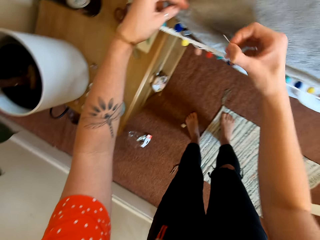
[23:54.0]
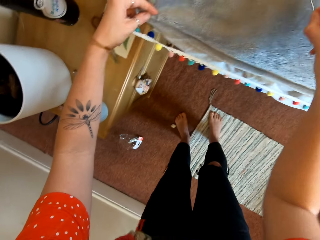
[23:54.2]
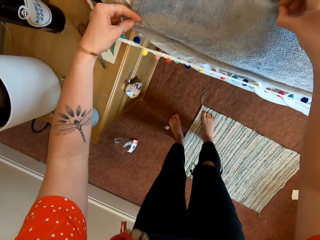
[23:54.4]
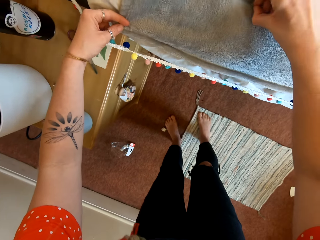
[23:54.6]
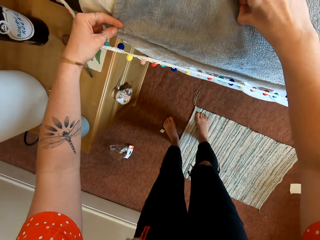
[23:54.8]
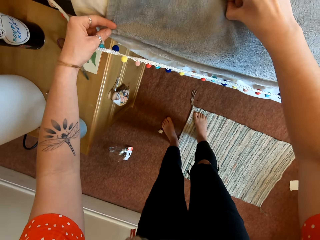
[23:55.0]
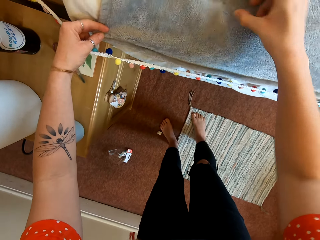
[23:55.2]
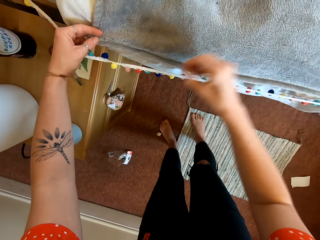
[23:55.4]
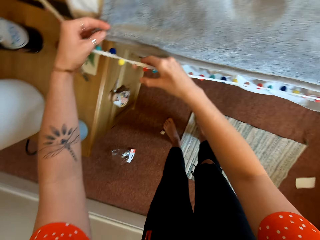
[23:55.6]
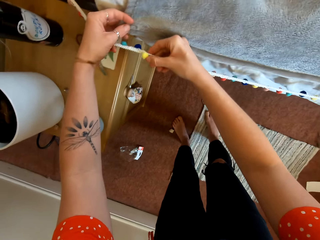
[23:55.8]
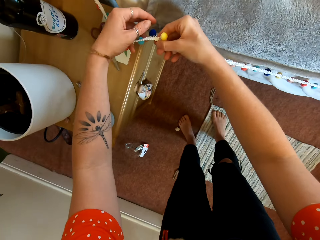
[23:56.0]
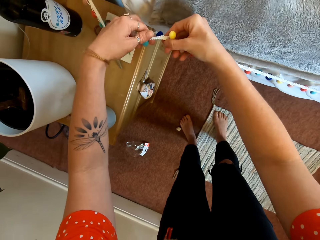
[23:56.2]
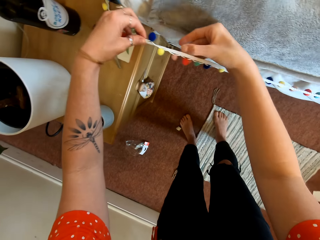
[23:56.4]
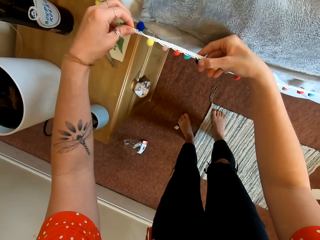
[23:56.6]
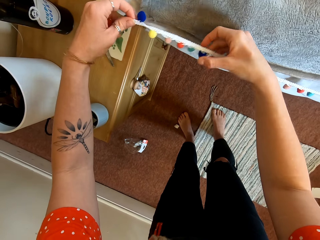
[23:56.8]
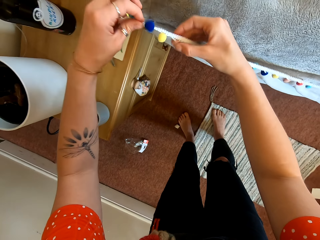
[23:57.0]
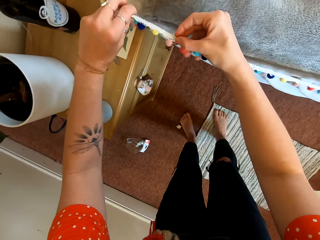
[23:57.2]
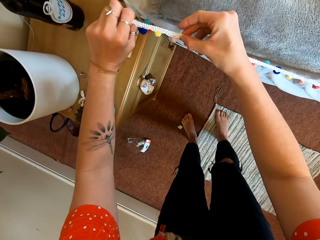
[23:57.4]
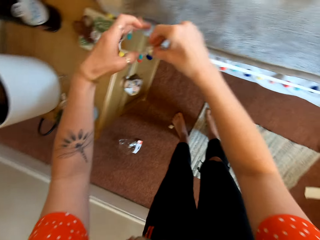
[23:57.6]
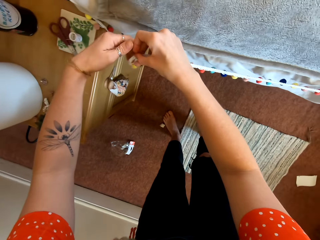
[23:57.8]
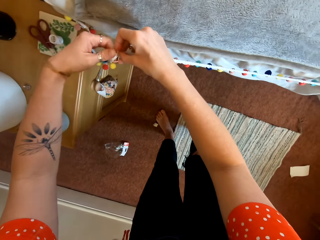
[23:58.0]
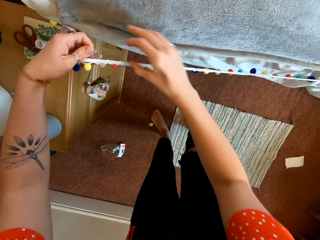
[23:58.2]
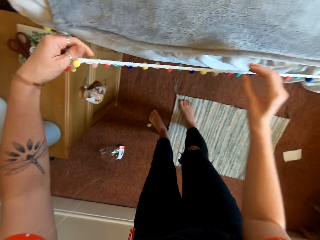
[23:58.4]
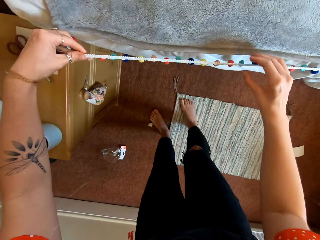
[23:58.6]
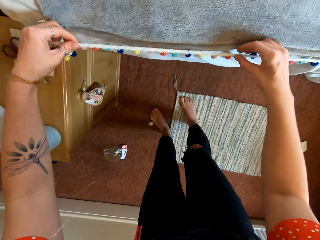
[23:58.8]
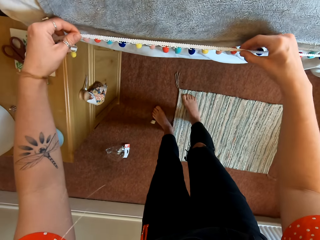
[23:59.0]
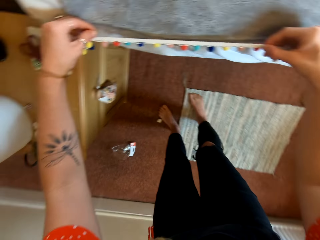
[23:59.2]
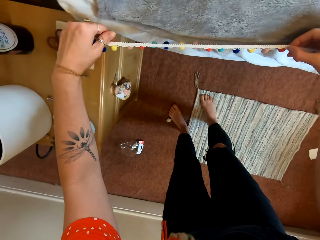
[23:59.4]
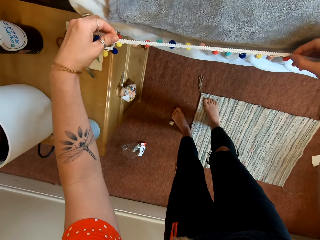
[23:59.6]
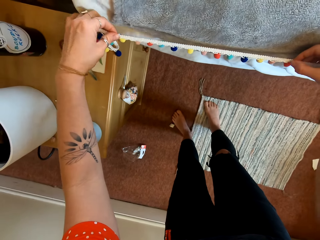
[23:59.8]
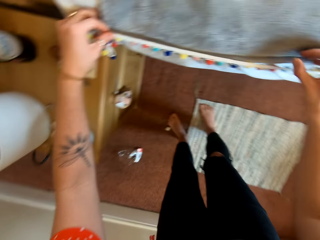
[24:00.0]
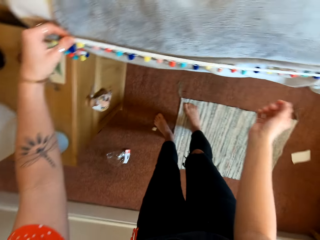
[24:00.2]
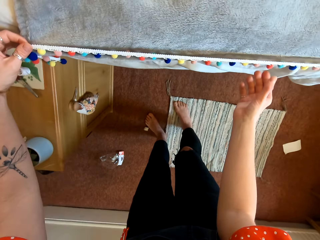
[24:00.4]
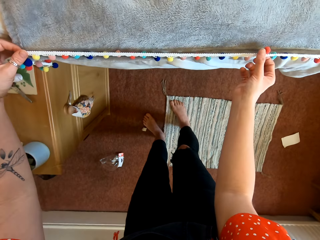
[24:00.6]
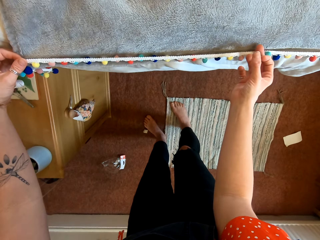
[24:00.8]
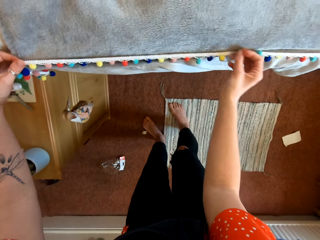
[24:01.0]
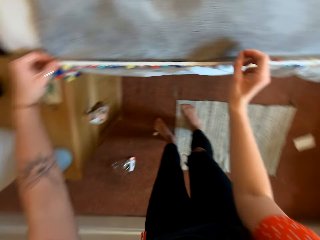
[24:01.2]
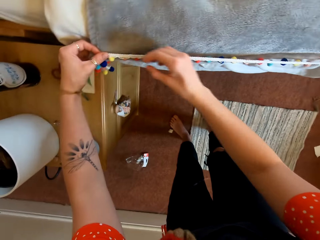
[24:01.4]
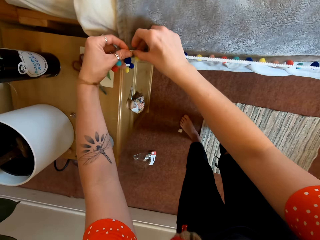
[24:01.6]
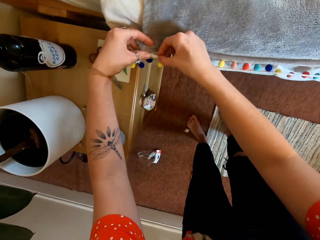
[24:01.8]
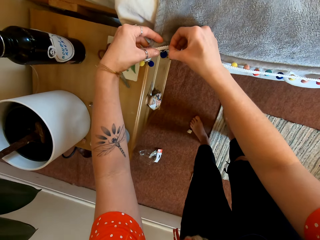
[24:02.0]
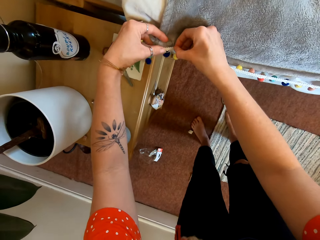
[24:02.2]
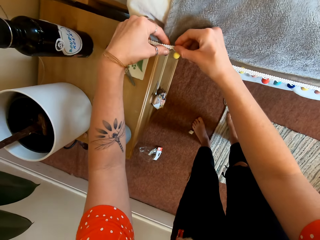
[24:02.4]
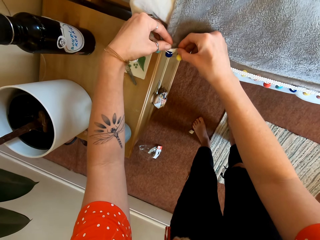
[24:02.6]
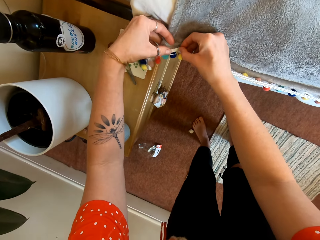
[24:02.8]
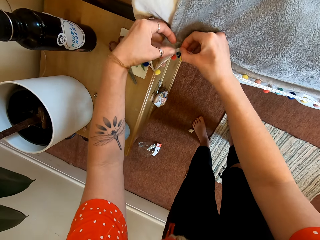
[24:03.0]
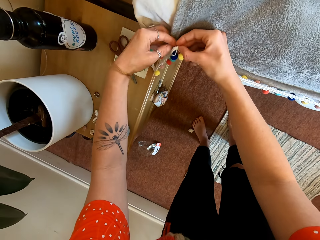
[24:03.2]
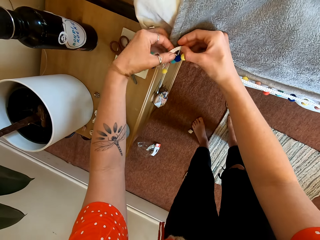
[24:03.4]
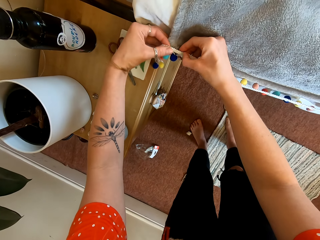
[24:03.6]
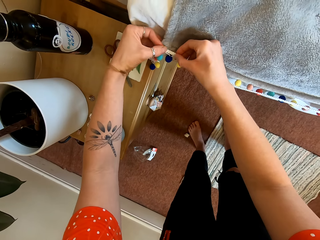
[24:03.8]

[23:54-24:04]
The camera wearer puts the needle on the bedsheet. They do it again.

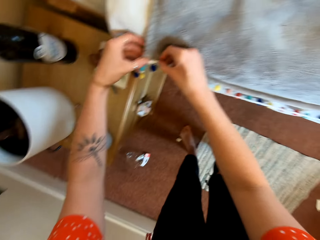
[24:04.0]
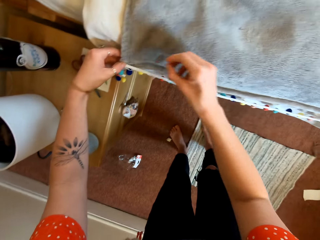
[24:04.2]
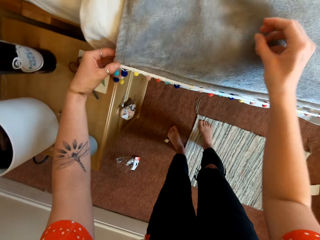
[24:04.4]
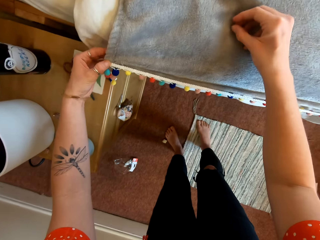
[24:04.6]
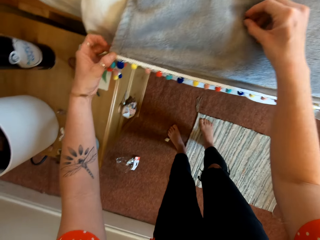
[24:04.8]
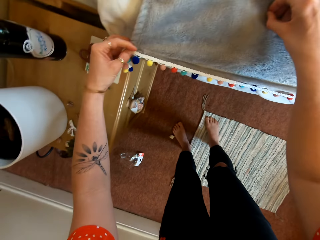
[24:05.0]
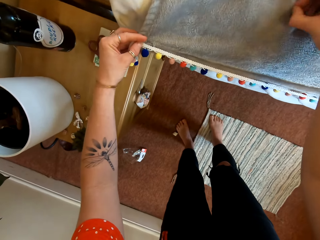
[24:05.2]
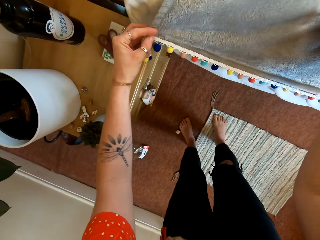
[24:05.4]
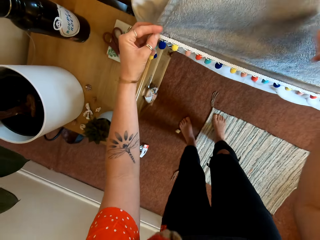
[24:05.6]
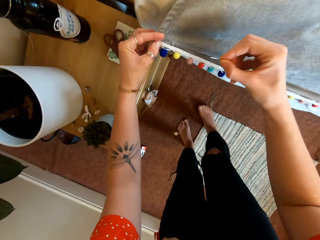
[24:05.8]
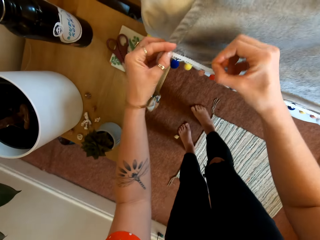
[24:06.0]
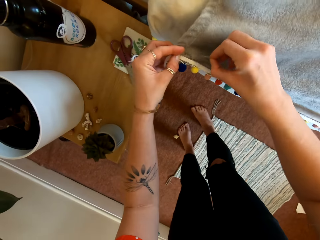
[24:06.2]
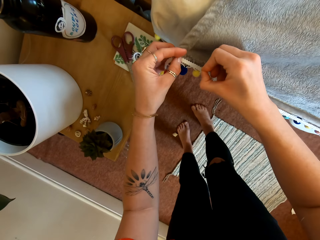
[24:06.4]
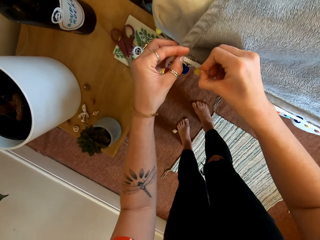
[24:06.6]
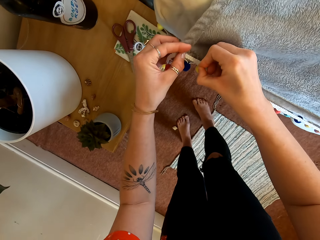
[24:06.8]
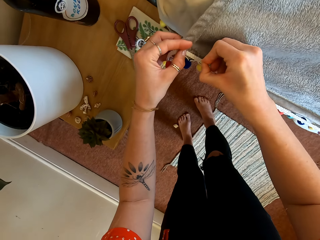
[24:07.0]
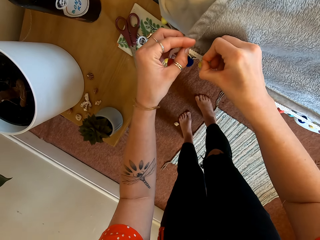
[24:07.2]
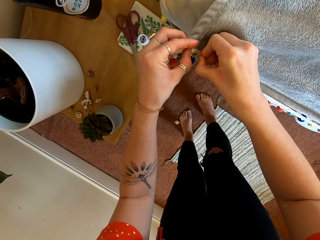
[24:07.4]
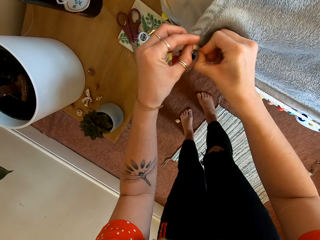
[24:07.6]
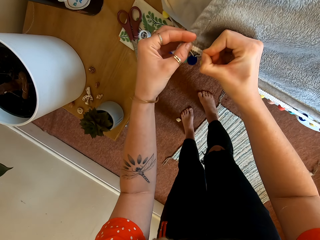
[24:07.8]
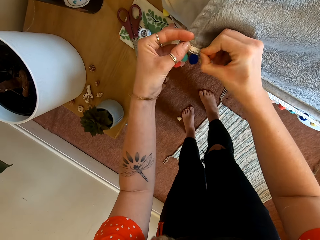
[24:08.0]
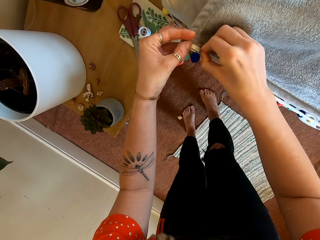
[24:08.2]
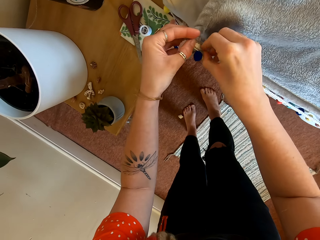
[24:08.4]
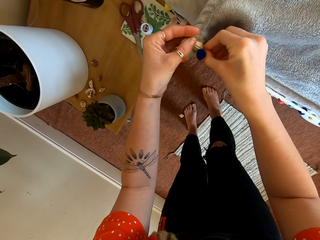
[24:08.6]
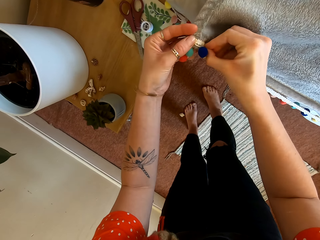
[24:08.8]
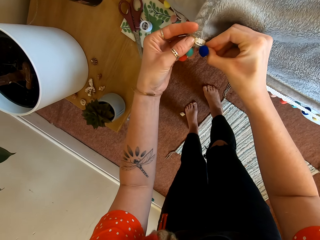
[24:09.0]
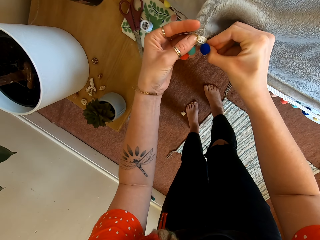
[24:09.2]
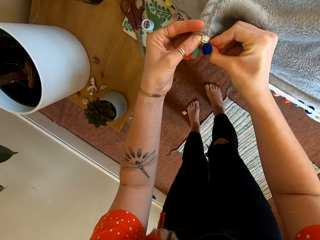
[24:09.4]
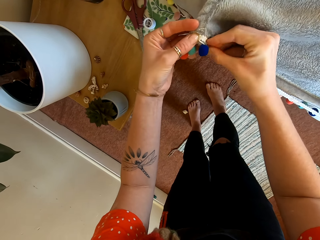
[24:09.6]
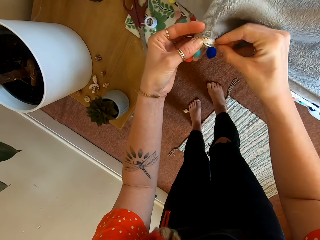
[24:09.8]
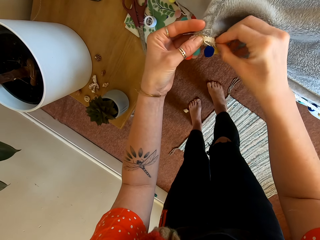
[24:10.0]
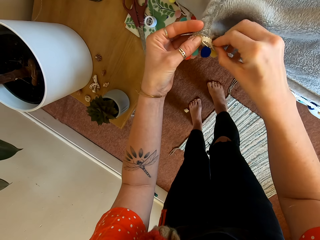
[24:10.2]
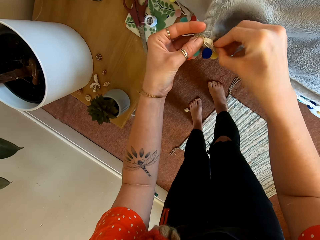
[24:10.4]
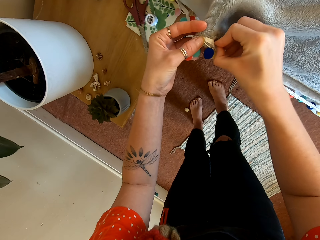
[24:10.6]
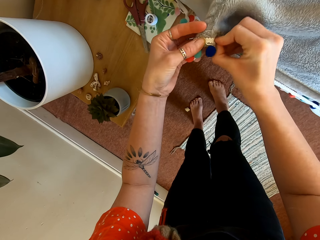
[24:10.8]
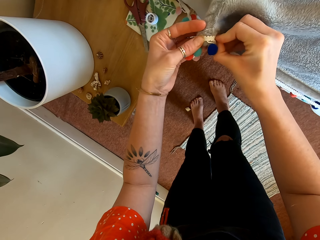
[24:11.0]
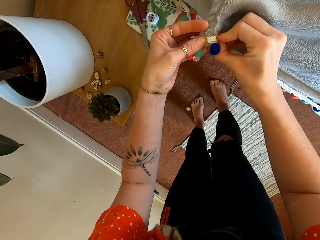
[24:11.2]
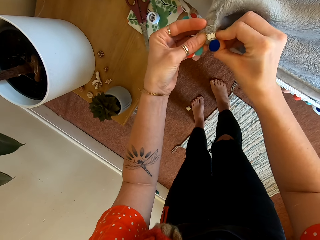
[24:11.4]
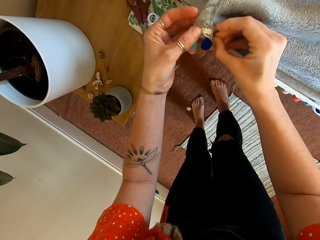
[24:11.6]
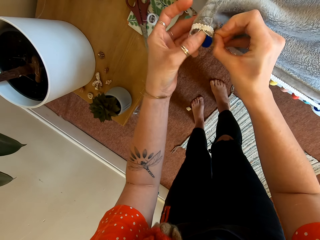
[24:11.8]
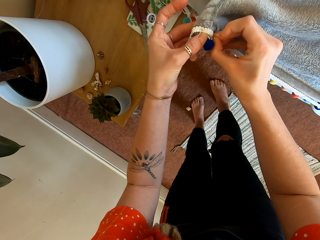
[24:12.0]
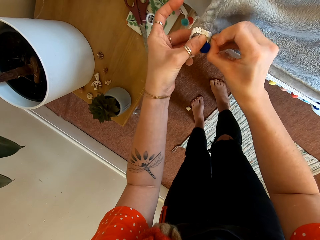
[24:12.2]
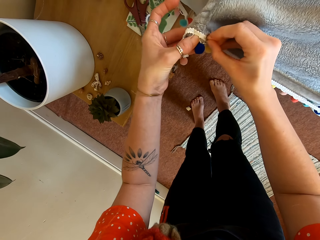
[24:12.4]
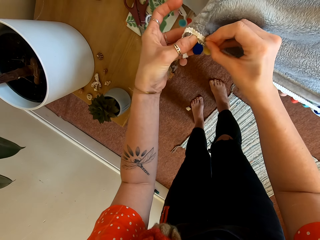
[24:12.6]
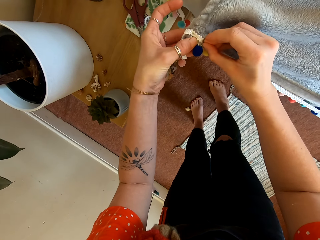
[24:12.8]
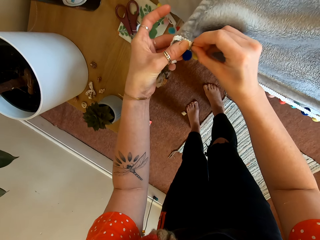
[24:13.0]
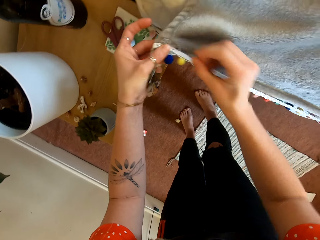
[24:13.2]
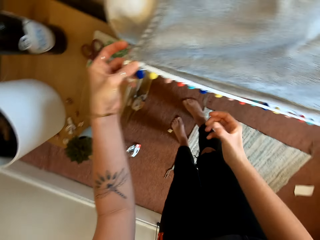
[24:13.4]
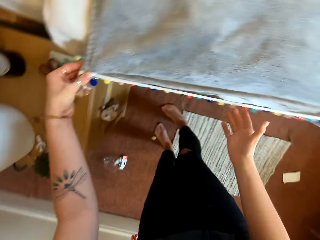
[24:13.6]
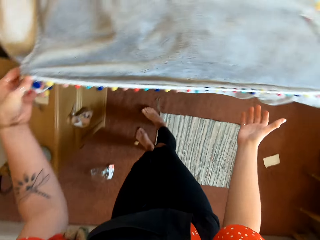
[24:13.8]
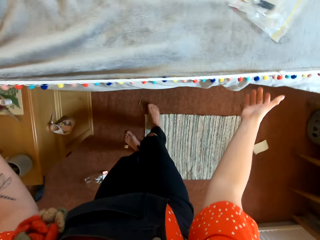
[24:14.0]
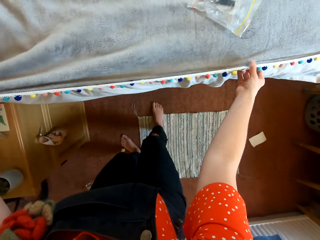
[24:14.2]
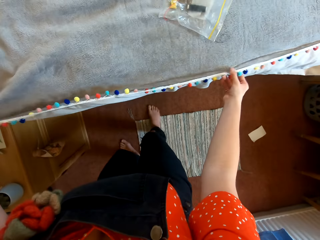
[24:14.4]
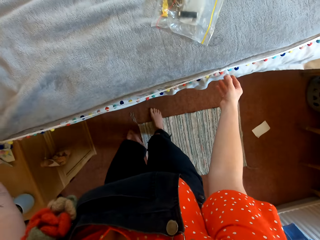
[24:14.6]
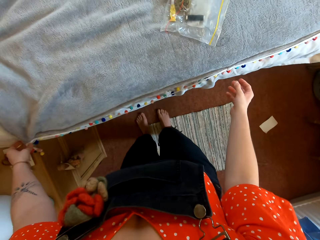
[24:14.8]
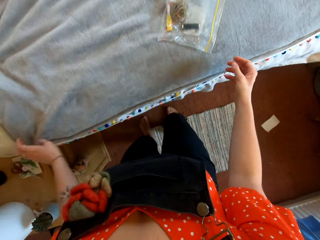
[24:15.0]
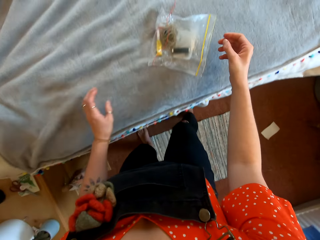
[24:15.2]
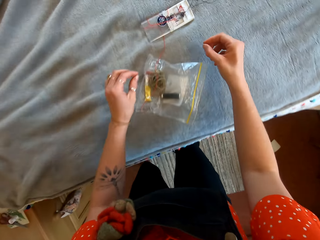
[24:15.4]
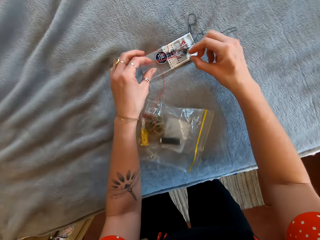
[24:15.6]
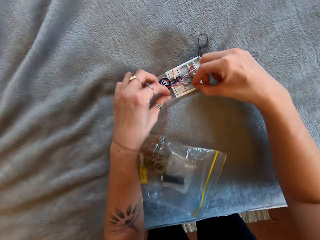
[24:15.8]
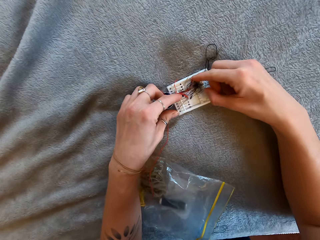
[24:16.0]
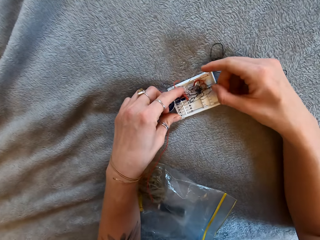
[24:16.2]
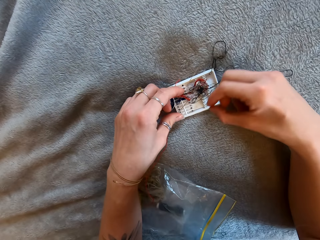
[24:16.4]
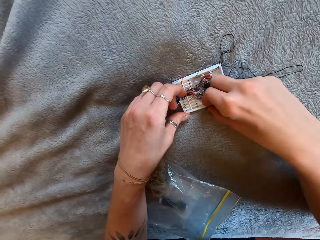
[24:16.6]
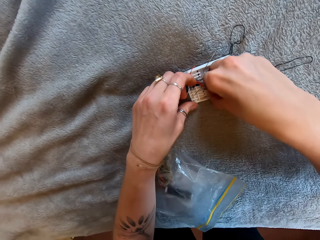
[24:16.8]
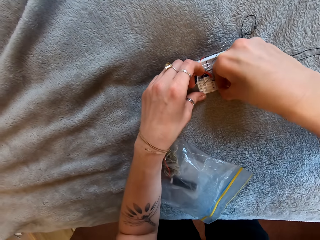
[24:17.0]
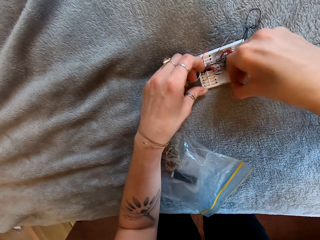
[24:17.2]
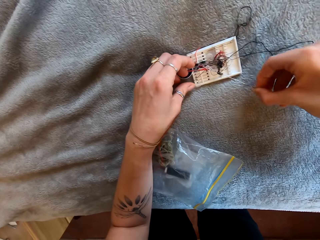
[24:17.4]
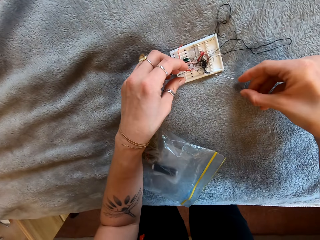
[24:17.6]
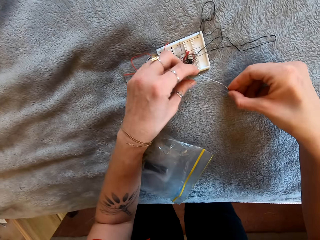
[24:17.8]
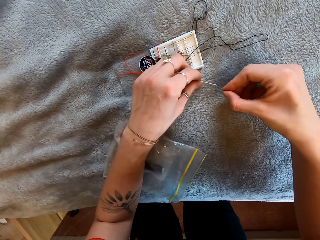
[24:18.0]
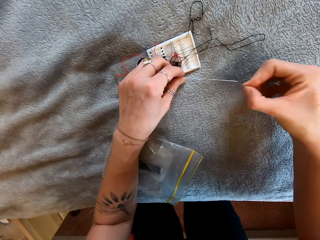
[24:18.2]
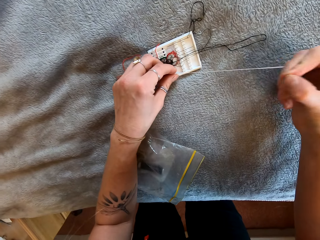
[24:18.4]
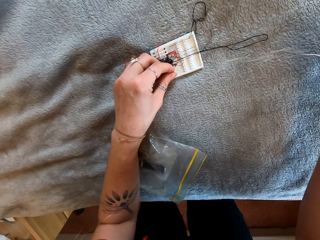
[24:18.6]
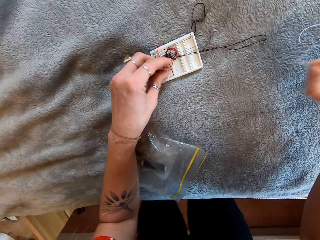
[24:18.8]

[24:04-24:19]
The camera wearer takes the needle from the bed. They put the needle on the edge of the bedsheet. They pick another needle with thread.
